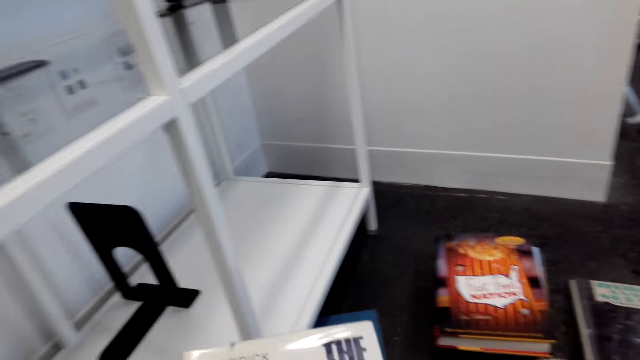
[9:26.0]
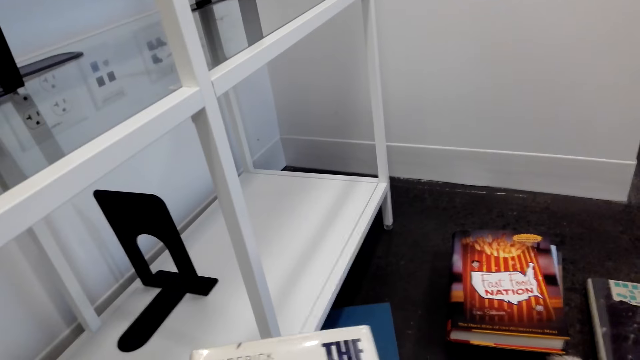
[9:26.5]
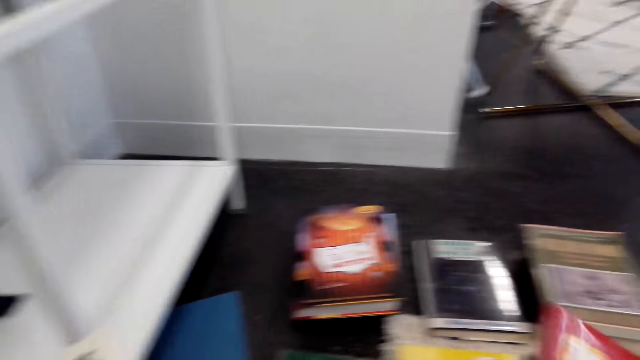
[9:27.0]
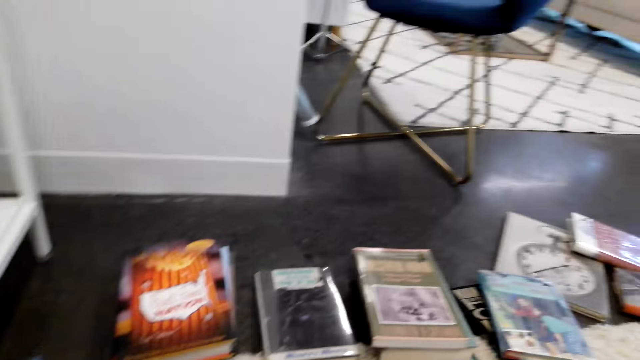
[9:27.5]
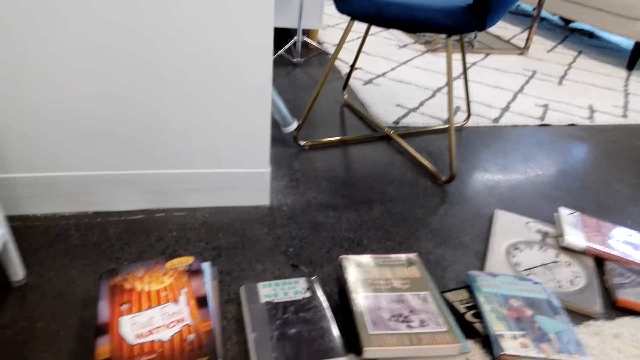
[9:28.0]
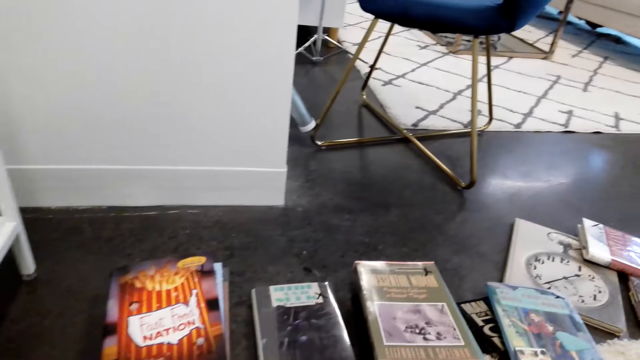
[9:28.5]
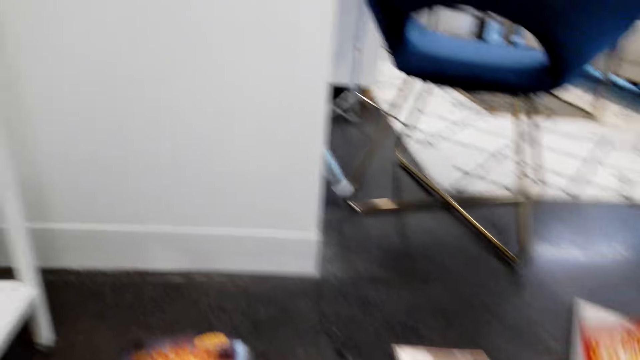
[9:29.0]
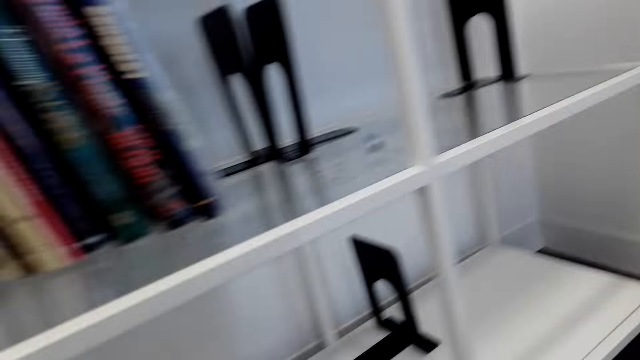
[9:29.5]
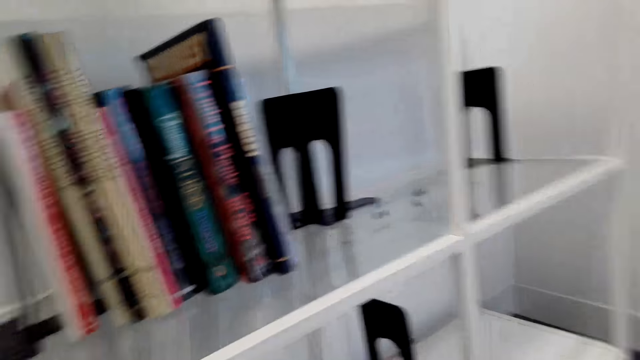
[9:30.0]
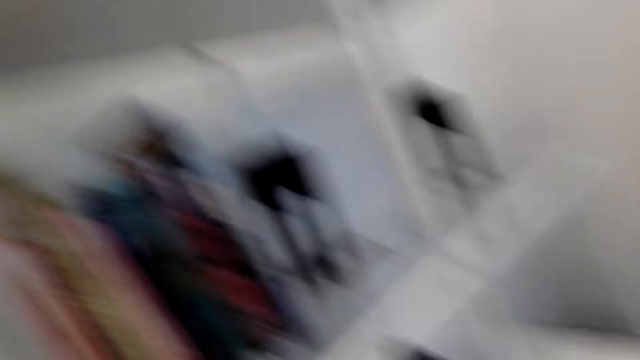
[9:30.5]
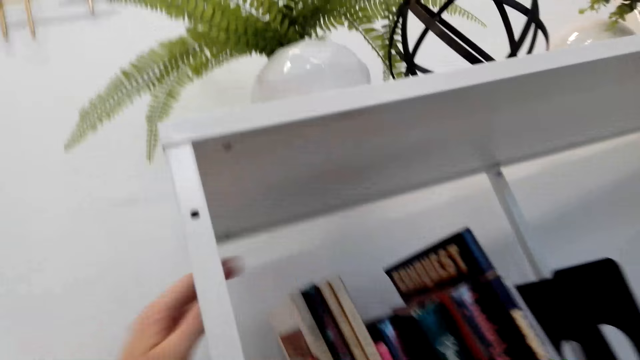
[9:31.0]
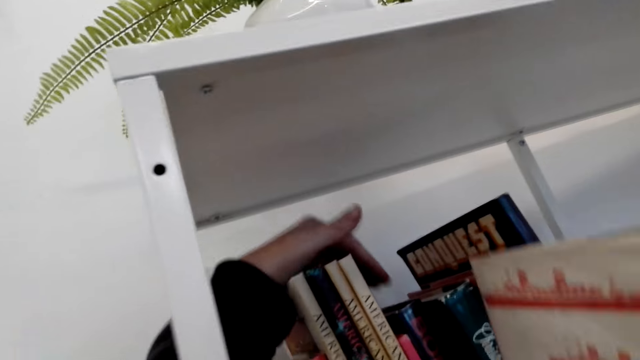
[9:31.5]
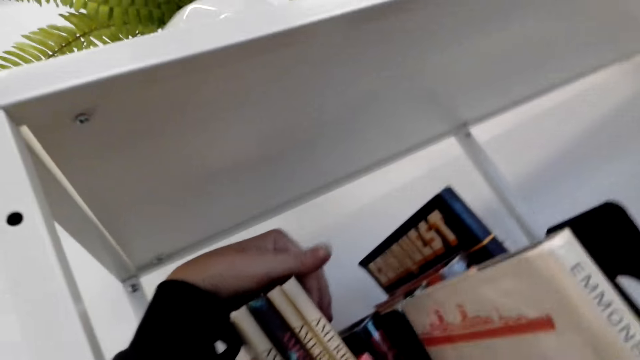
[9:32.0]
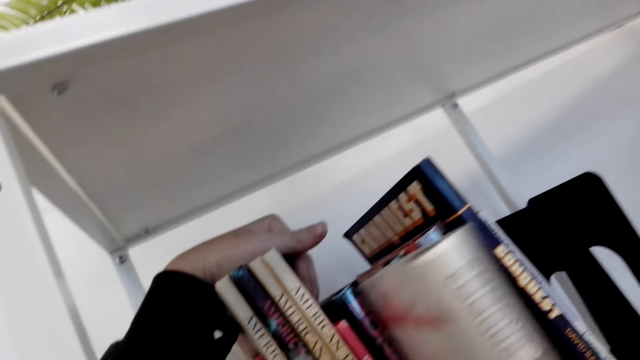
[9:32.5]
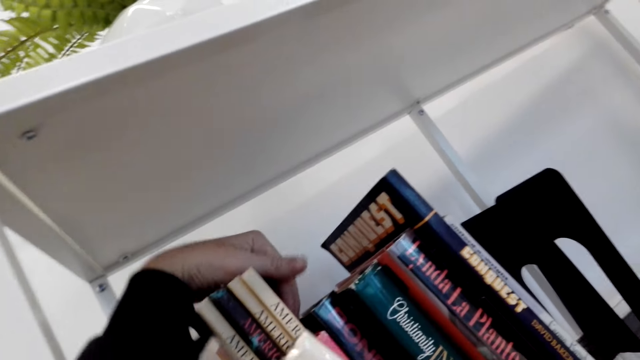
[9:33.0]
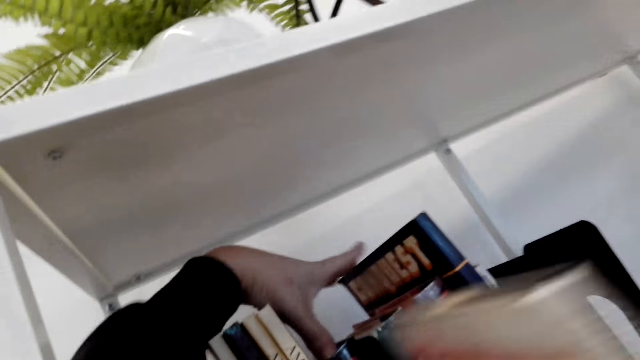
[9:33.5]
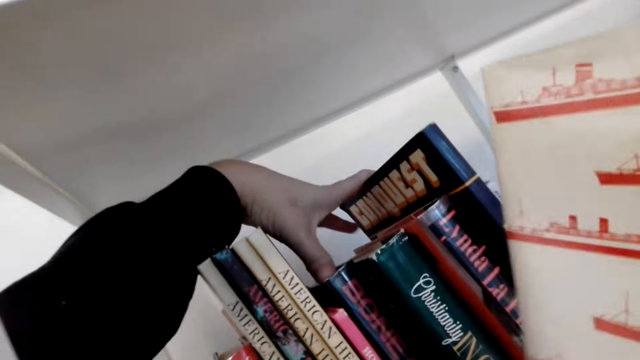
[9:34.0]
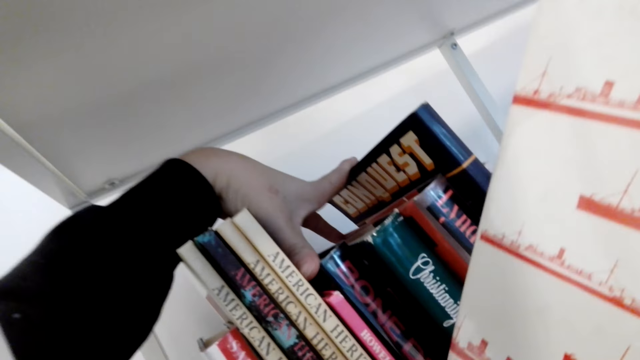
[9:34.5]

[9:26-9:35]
The camera wearer puts the books aside. They arrange the books on the shelf.

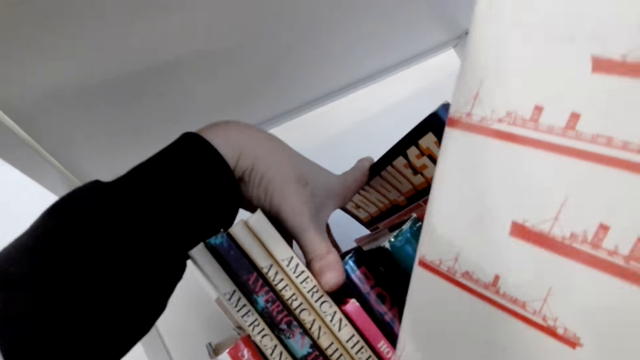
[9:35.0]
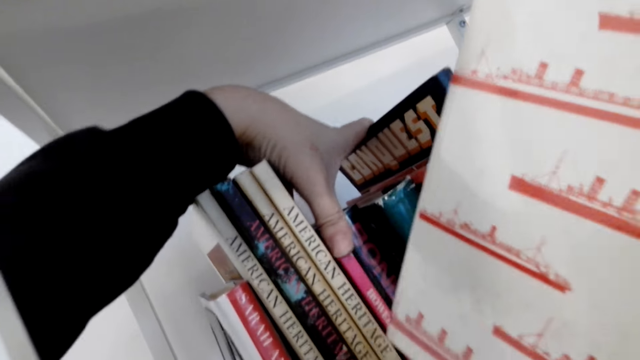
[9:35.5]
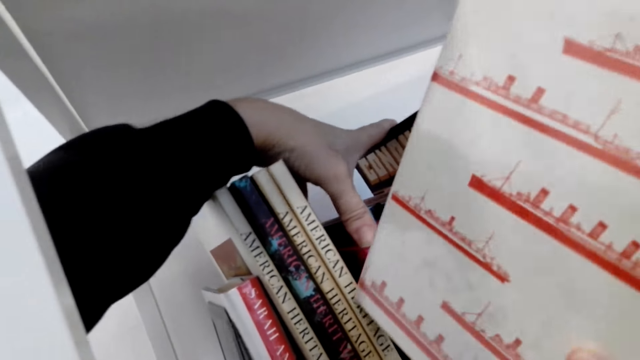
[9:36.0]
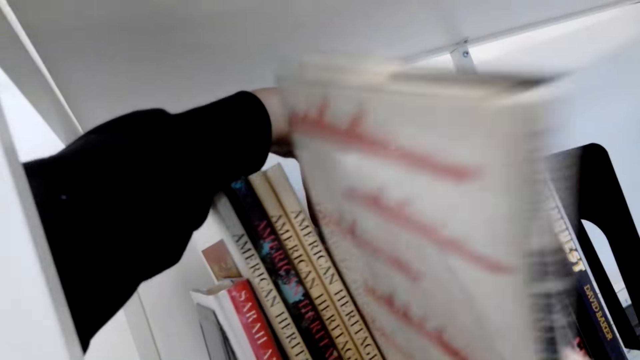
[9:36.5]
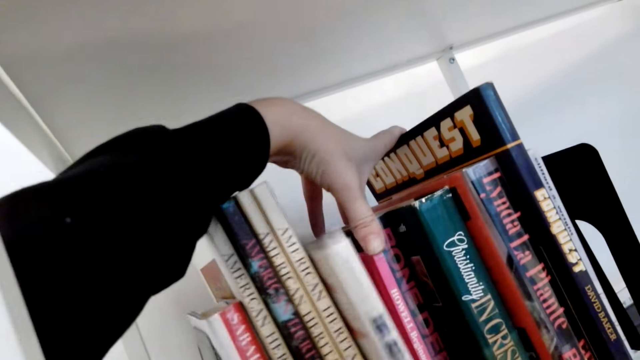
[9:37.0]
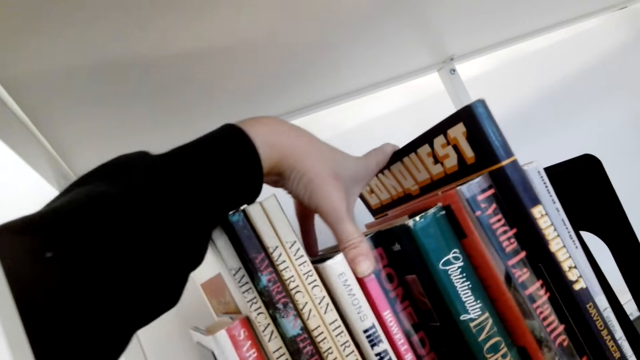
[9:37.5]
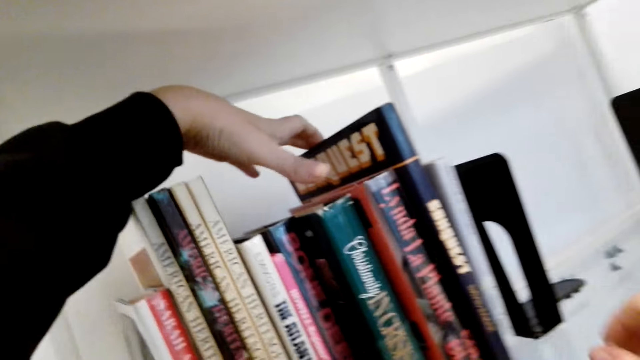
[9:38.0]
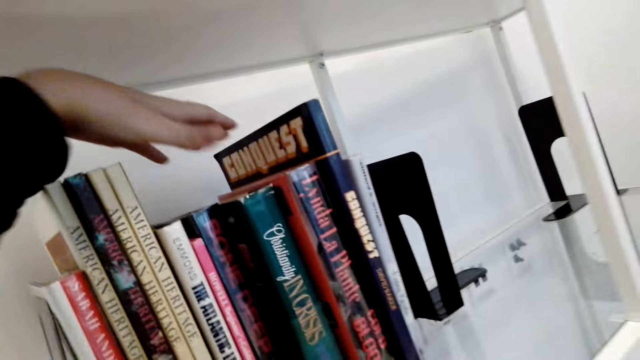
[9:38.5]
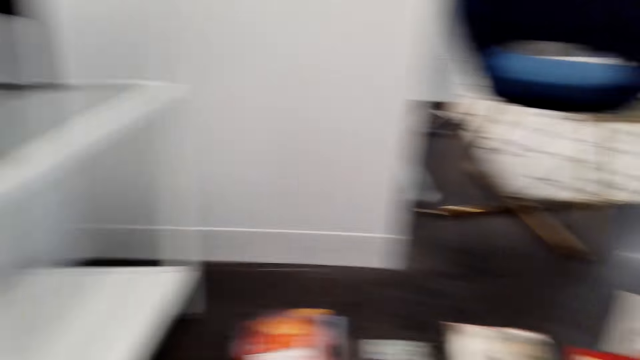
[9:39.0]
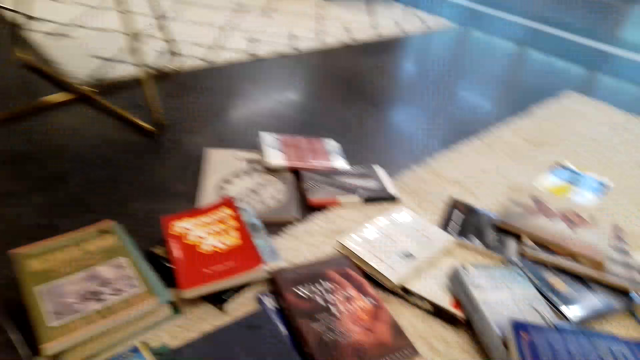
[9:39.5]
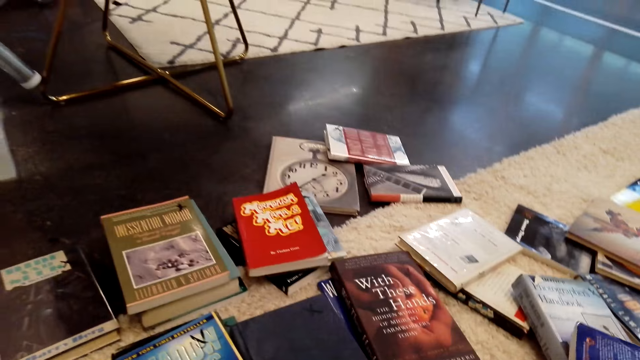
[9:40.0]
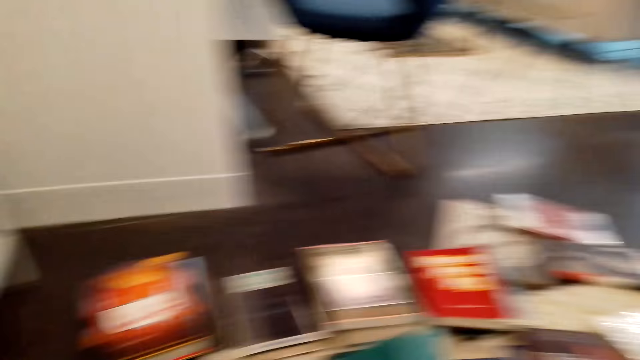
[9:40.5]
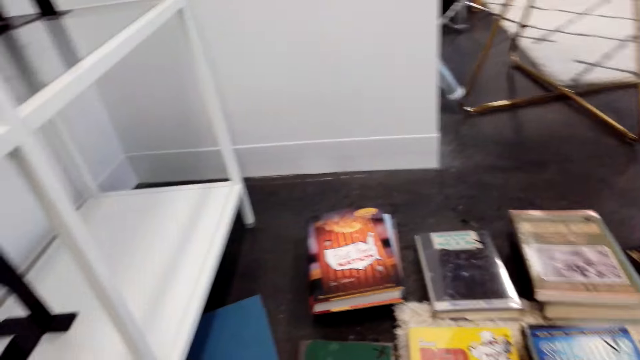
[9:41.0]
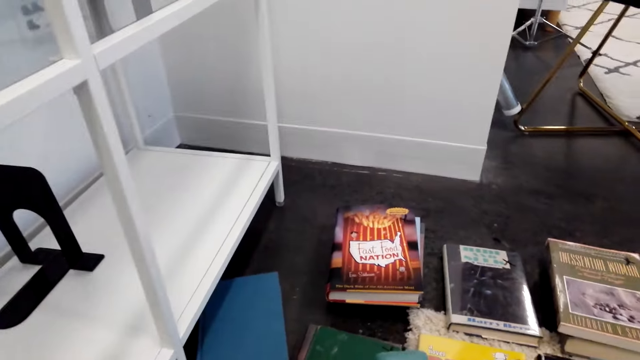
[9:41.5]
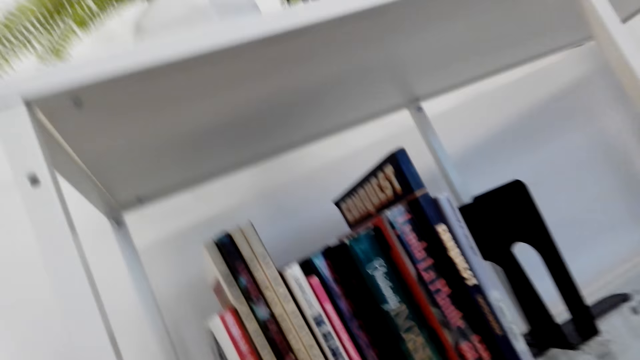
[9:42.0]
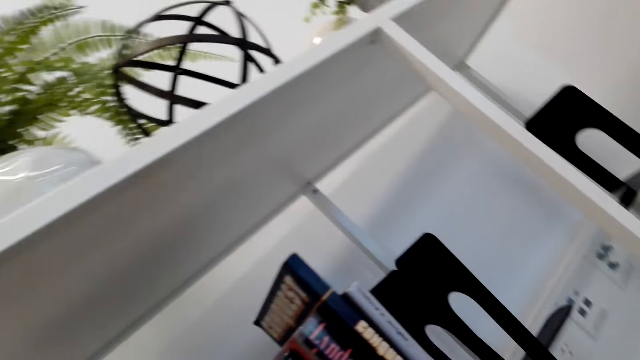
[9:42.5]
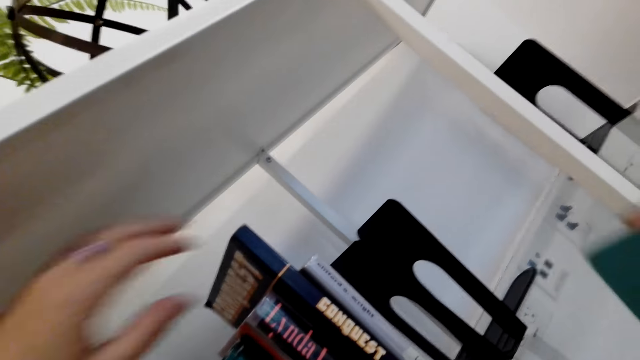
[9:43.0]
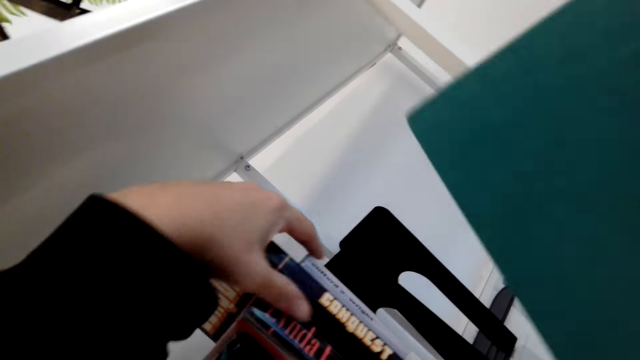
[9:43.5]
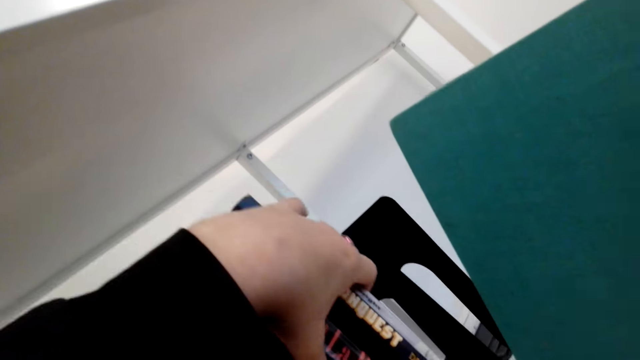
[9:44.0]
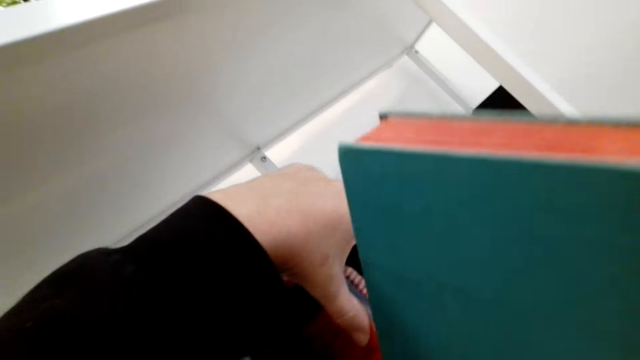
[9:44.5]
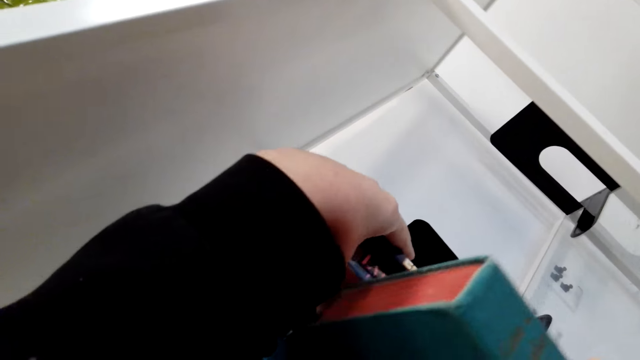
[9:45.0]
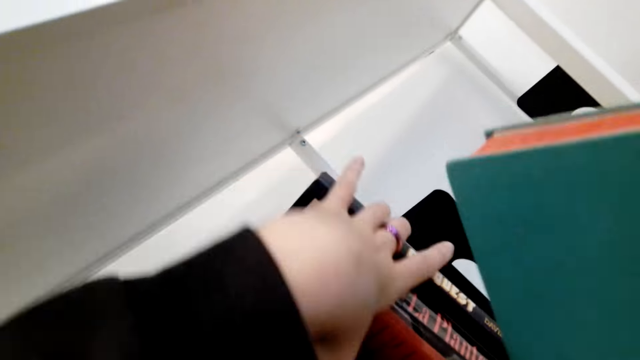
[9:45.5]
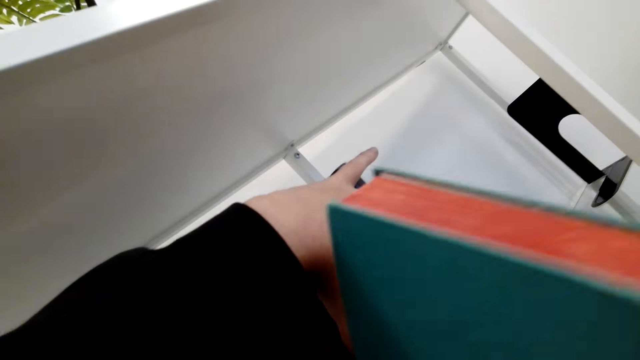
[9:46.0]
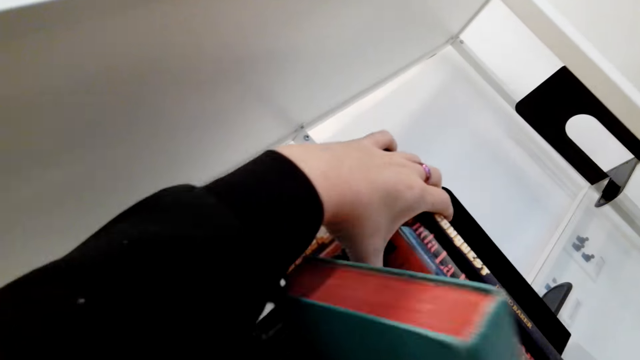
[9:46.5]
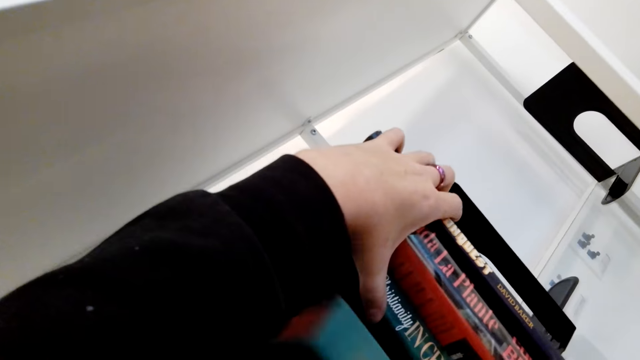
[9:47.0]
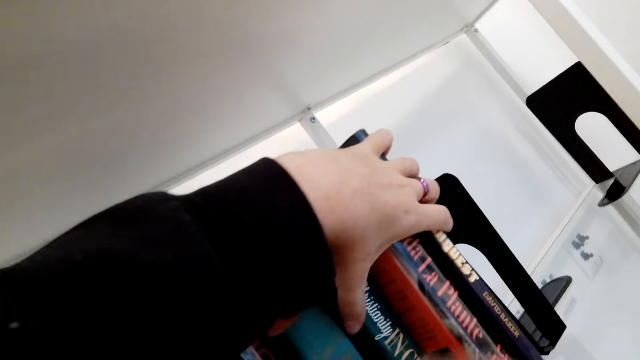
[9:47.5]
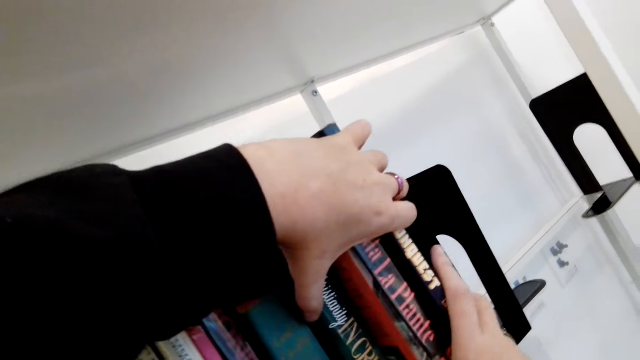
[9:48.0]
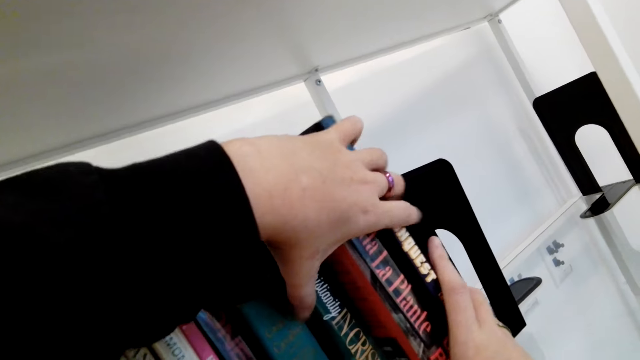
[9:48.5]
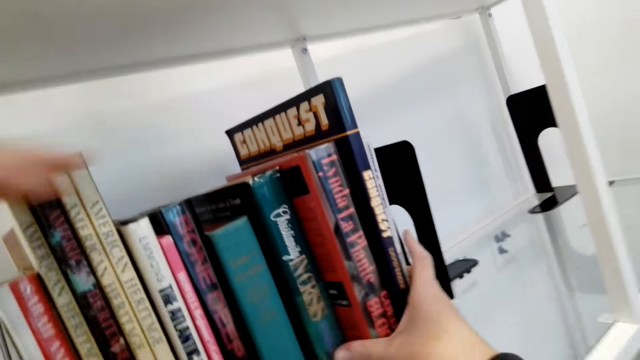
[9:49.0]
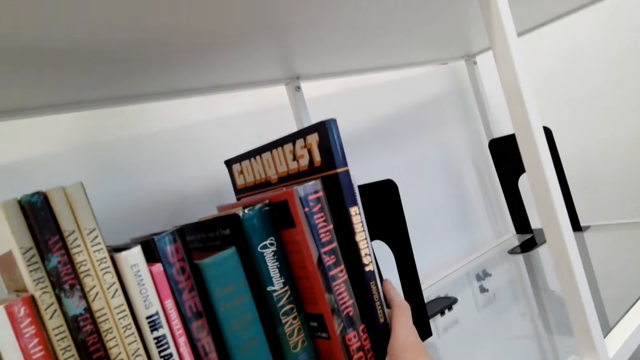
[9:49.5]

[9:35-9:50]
The camera wearer puts the book on the shelf. They pick the book from the floor. They put the book on the shelf. They arrange the books on the shelf.
